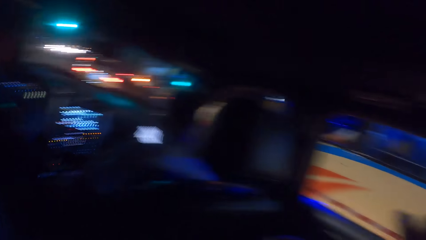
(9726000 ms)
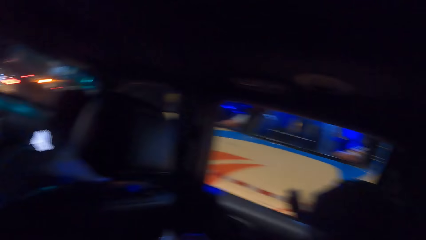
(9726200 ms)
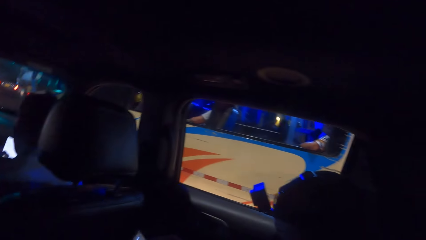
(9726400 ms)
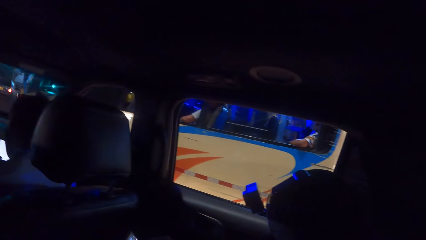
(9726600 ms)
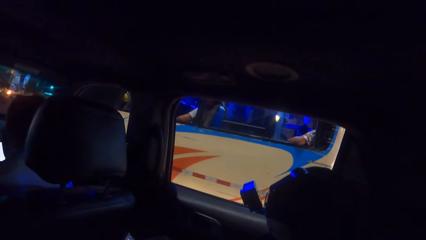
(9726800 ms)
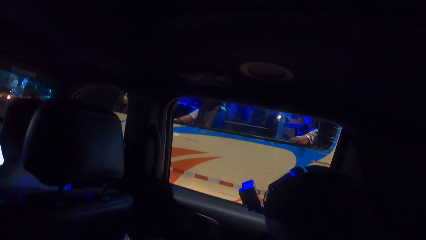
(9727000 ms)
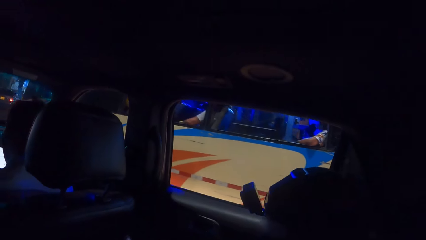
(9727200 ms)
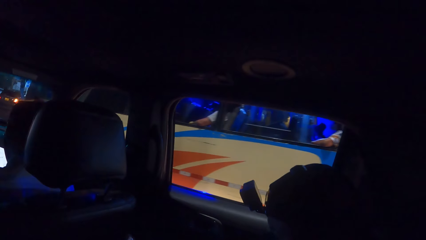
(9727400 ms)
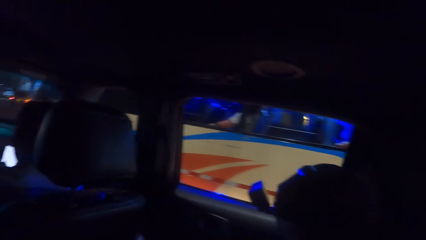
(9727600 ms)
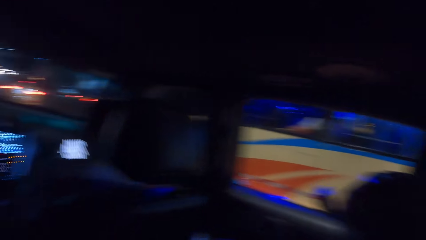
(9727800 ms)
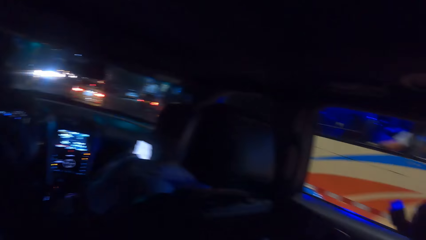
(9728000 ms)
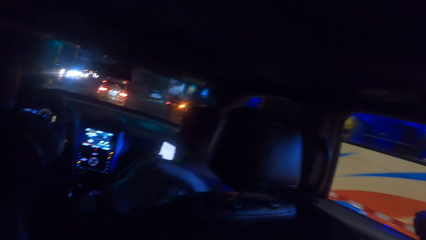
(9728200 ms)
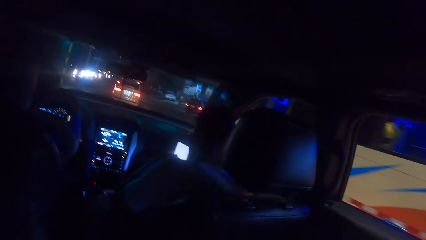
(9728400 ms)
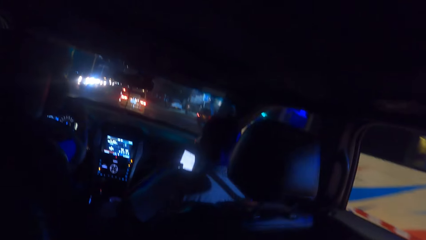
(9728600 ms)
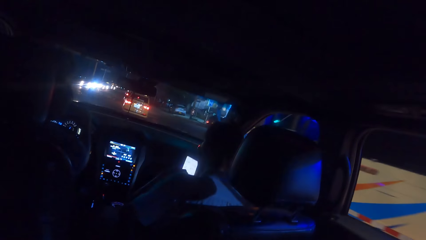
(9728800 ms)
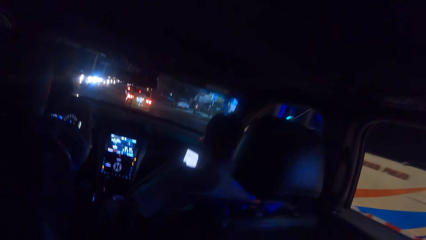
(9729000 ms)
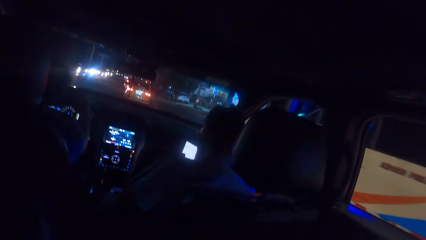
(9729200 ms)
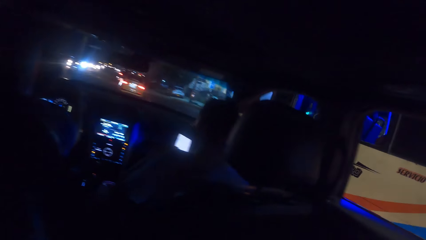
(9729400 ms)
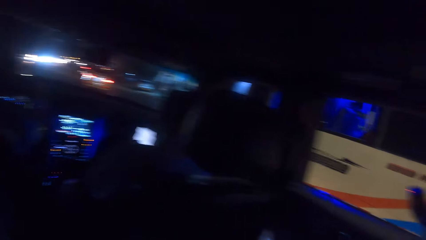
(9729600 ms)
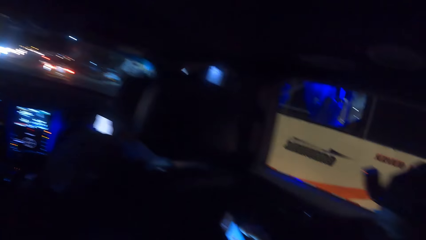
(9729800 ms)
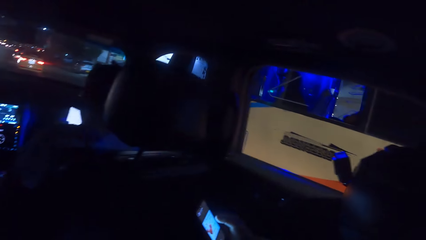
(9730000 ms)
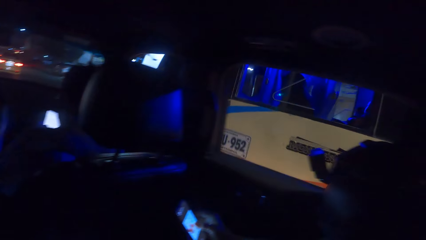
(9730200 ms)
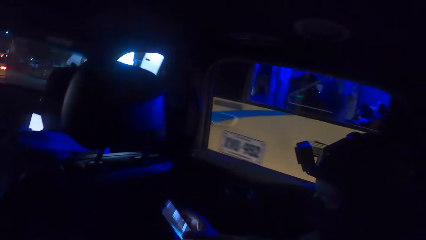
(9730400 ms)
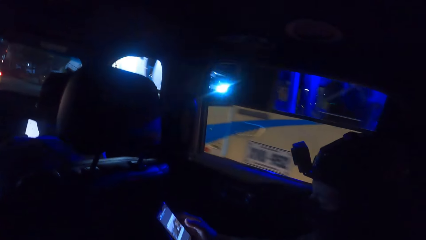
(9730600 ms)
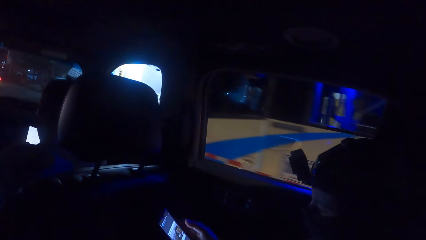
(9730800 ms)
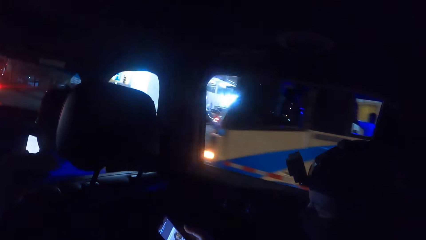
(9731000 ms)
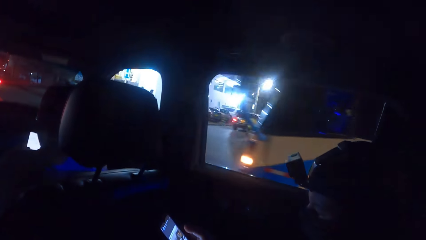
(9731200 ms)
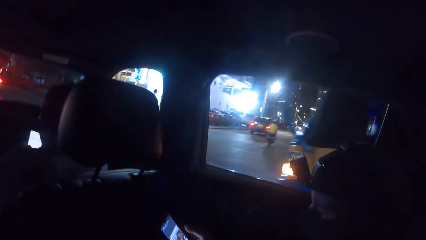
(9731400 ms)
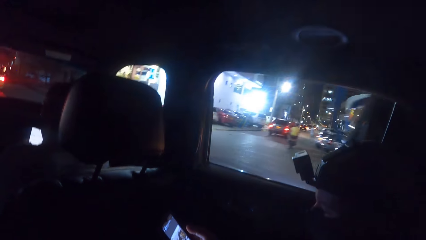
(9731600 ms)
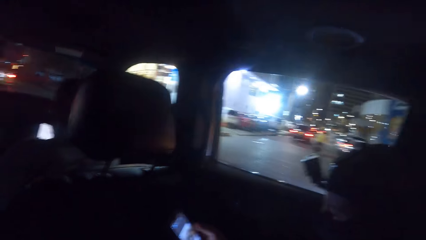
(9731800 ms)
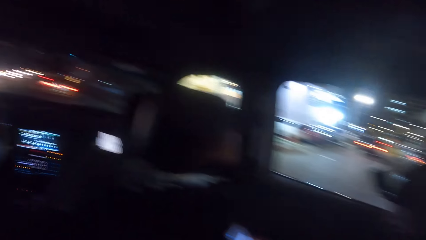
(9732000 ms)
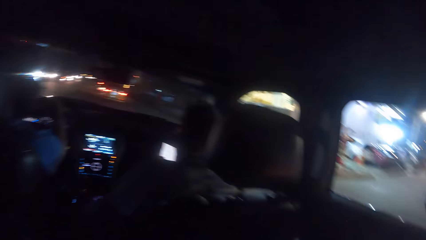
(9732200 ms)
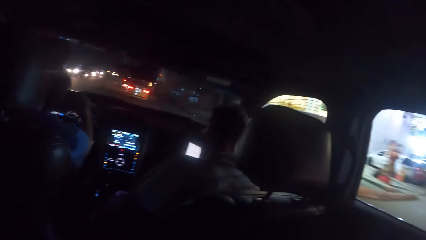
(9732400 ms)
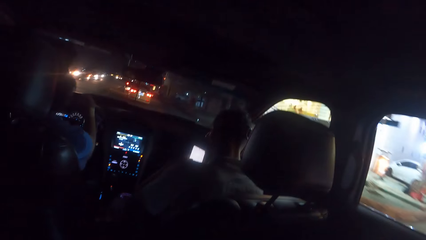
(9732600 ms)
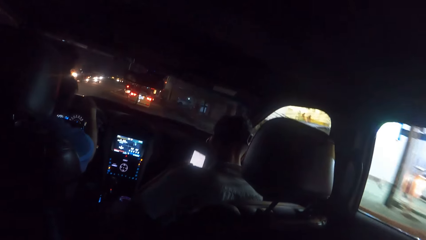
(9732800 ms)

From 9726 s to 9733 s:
The man drives the car on the road.

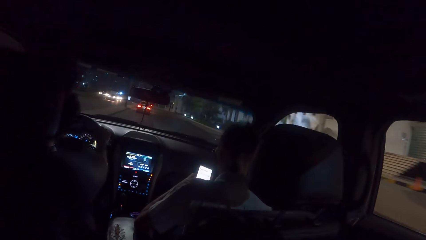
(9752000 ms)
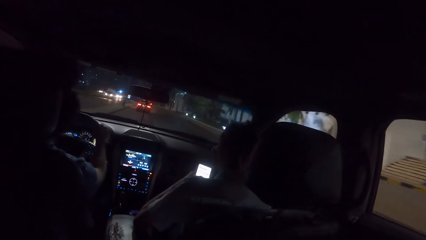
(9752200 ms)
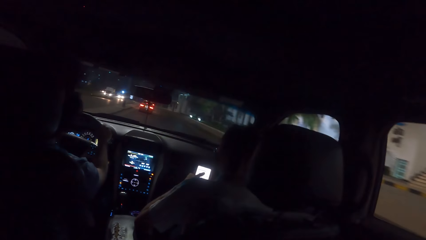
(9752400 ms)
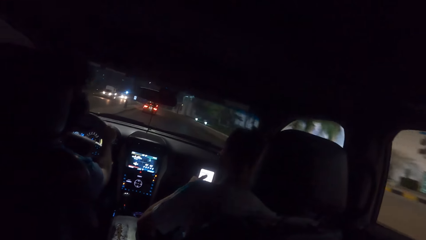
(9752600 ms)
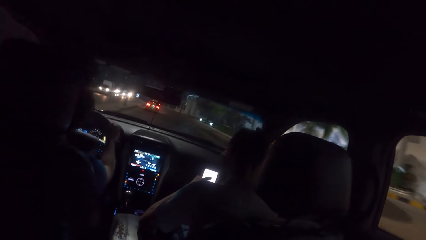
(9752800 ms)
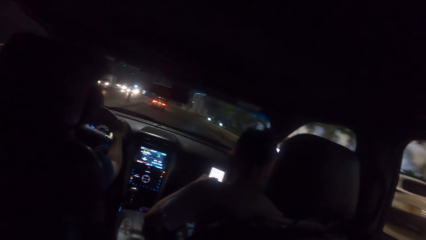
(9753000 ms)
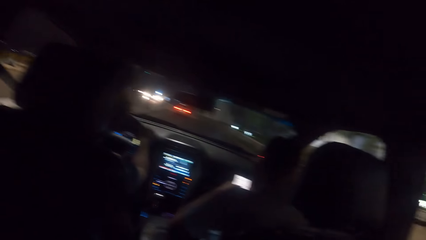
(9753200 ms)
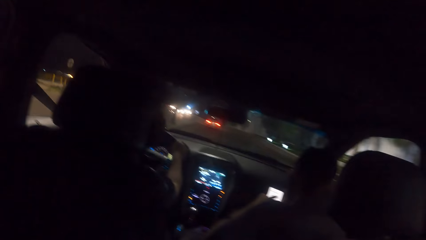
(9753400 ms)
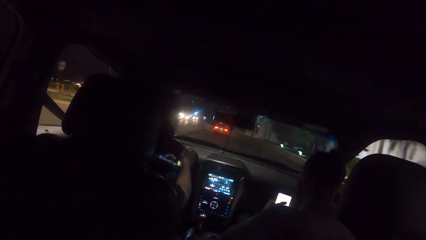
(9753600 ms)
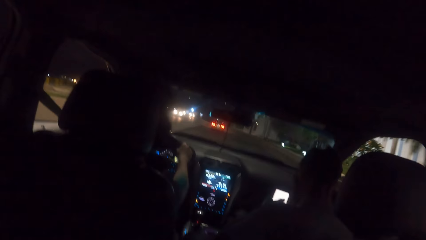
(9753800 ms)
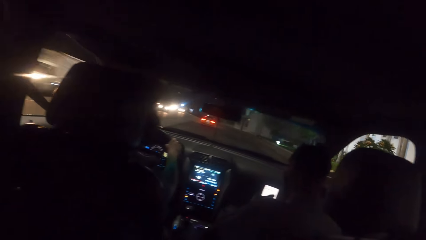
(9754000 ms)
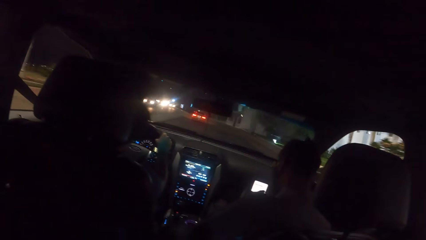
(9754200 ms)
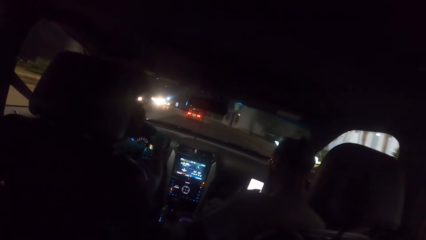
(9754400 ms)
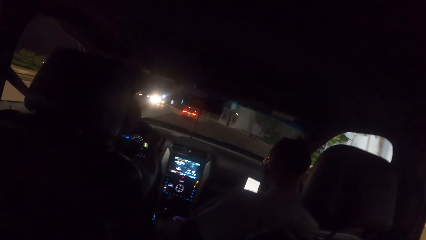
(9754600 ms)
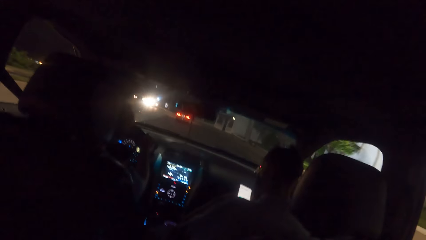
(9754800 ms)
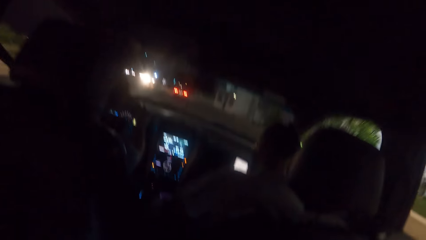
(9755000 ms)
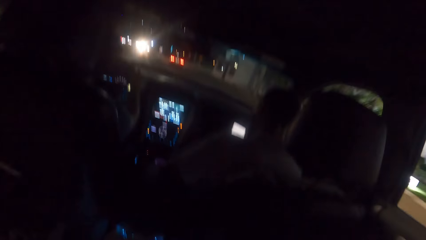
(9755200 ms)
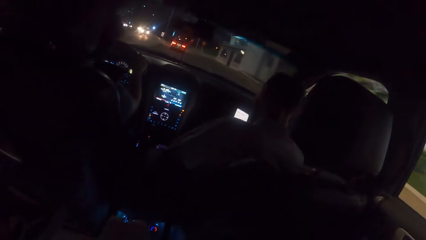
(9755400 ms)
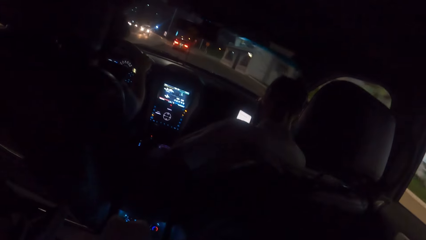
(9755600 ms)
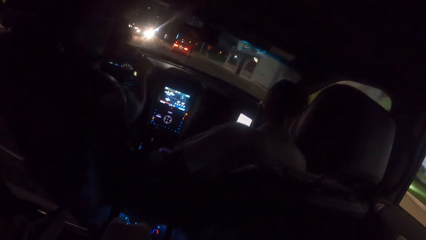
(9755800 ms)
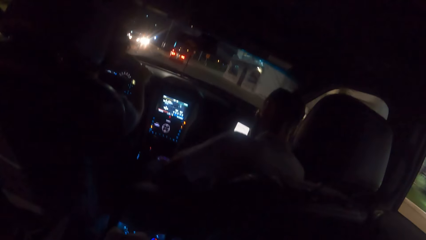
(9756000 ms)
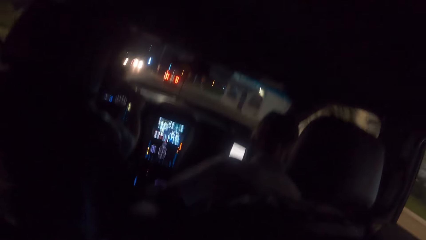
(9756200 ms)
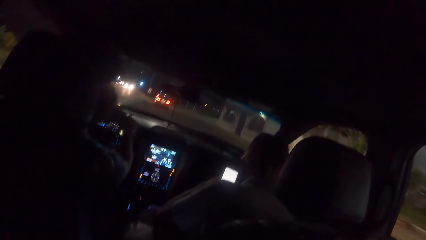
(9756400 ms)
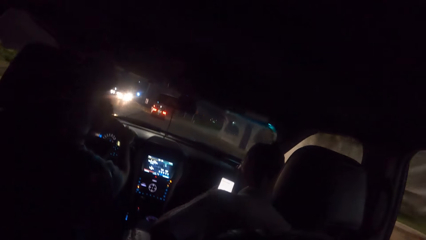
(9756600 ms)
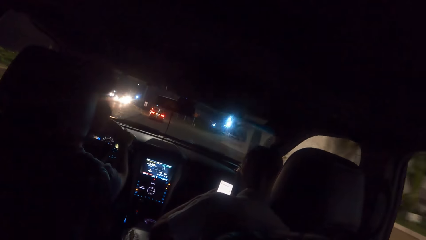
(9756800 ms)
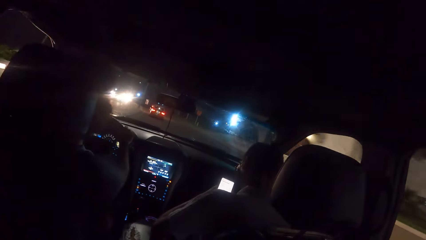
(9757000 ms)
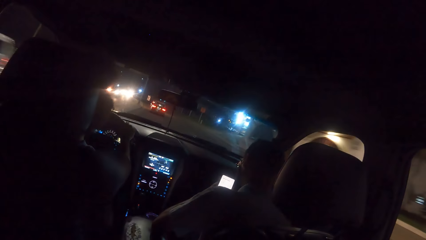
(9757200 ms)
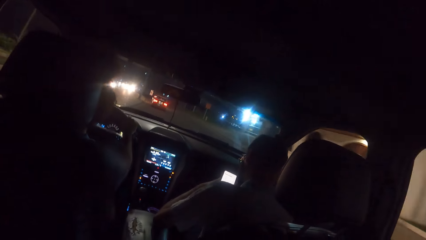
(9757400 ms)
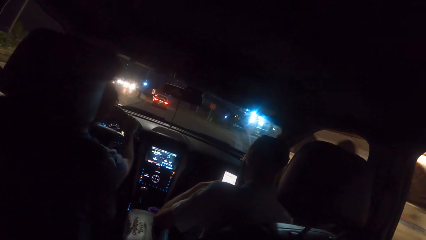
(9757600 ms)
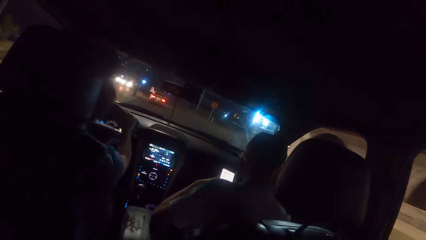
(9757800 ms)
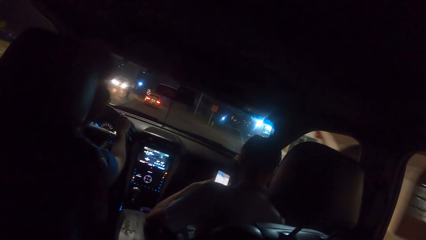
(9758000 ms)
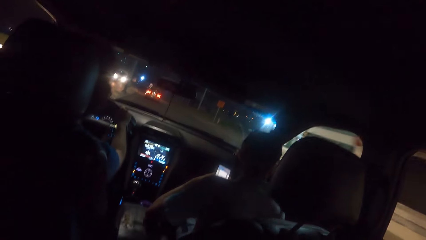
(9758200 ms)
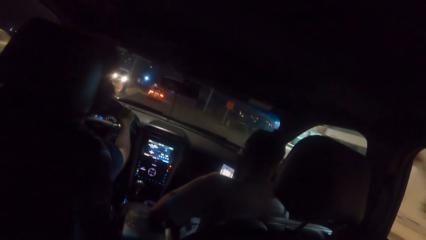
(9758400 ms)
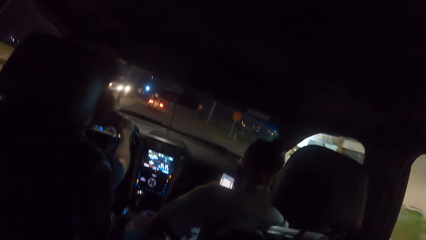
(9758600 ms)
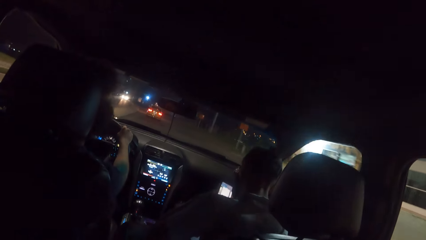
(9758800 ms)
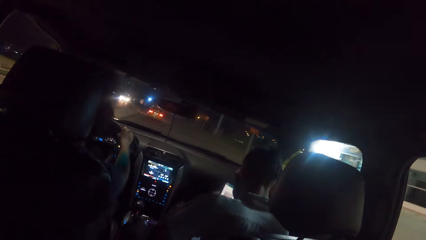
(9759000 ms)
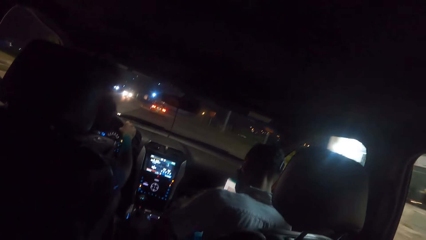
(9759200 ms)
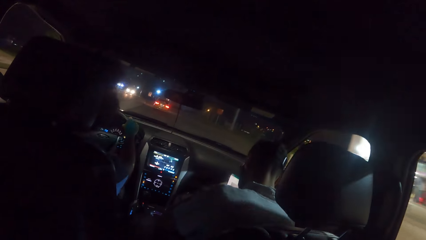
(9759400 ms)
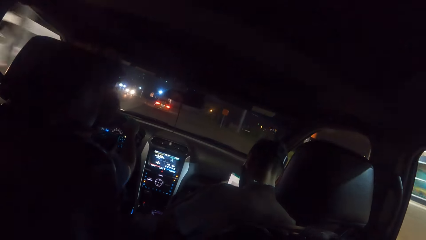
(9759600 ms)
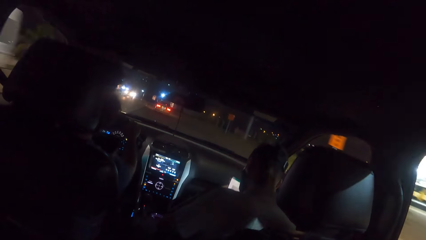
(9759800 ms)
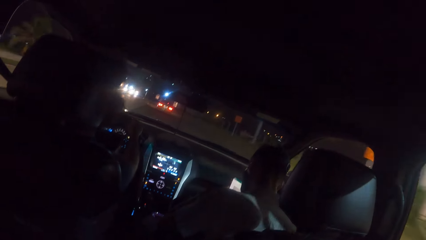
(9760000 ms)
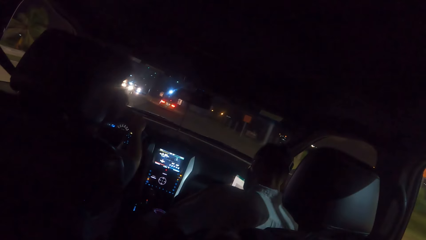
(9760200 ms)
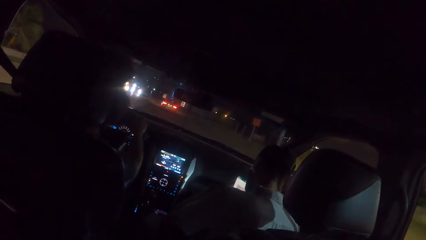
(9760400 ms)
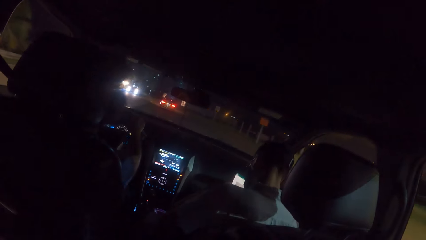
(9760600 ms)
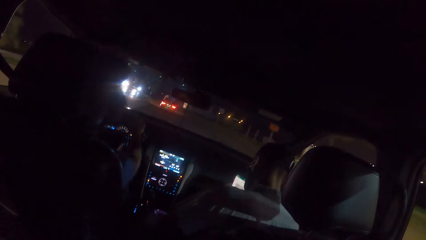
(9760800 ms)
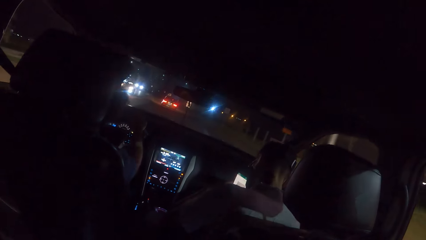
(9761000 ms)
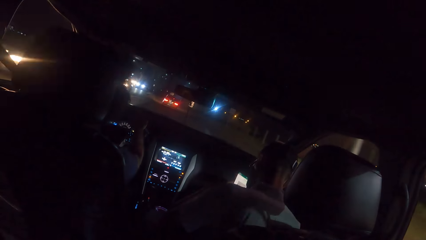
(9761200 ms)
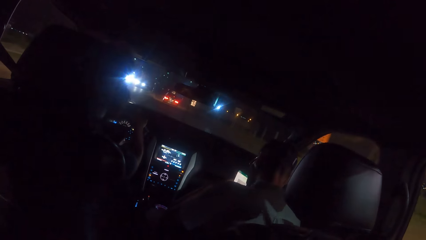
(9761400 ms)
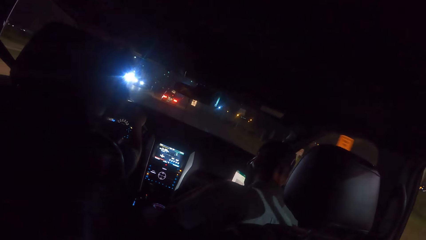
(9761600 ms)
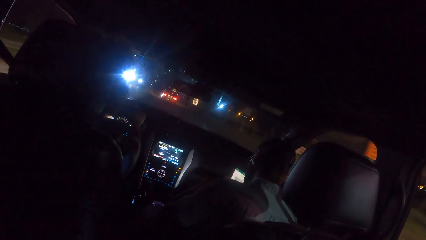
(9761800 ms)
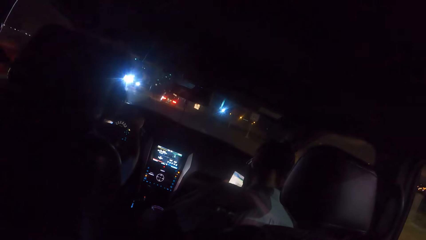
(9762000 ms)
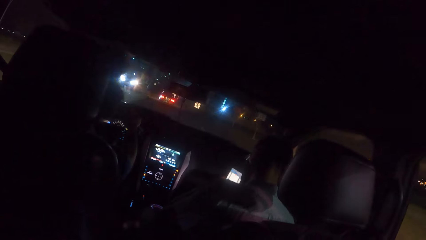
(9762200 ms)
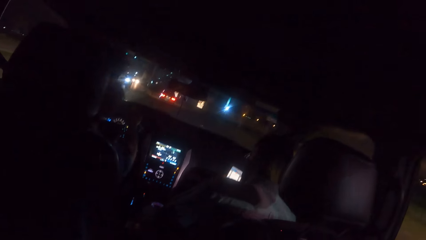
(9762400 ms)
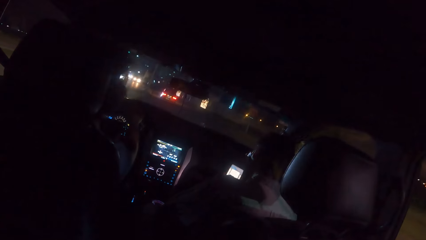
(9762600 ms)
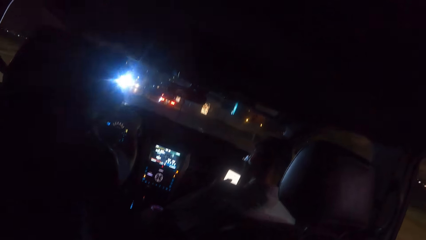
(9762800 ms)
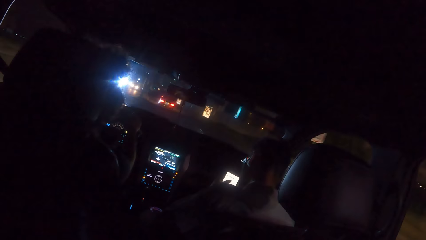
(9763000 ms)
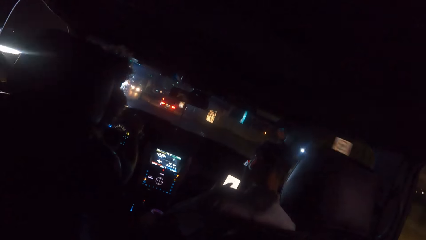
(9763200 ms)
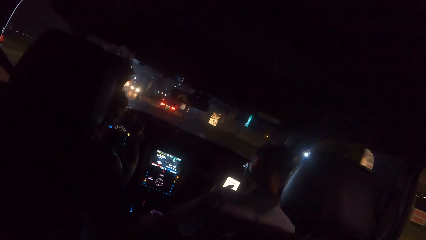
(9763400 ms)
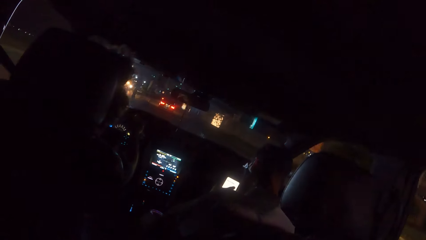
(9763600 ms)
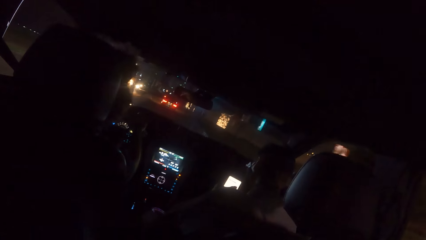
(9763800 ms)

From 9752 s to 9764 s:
A white van drives past the camera wearer. The white van drives past the camera wearer again. A white bus drives past the camera wearer.
